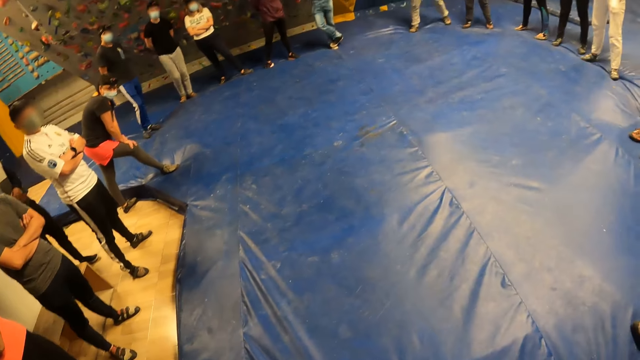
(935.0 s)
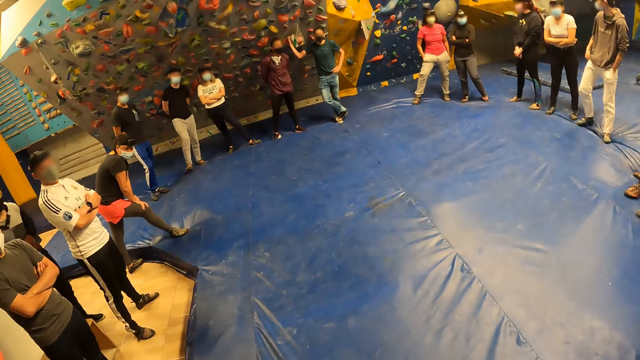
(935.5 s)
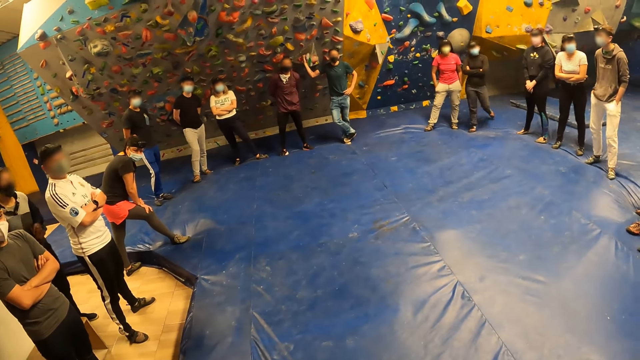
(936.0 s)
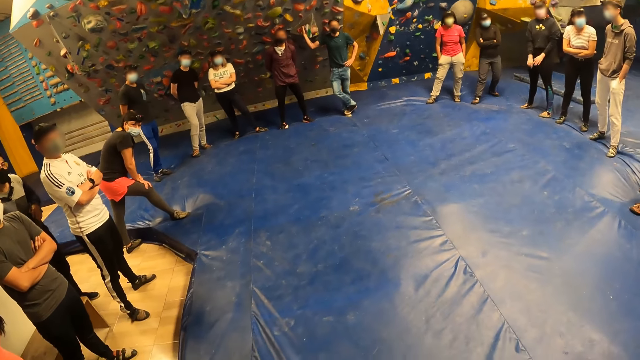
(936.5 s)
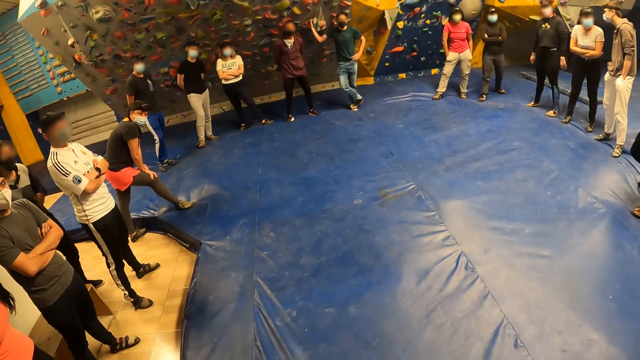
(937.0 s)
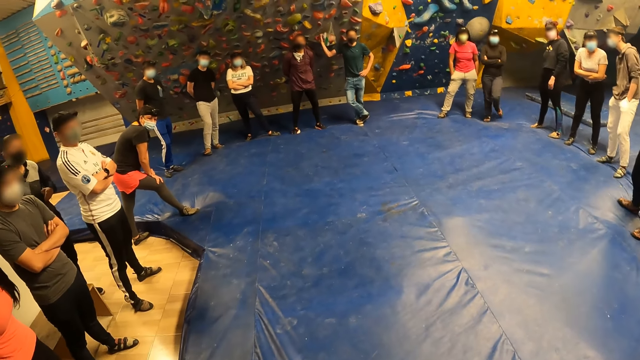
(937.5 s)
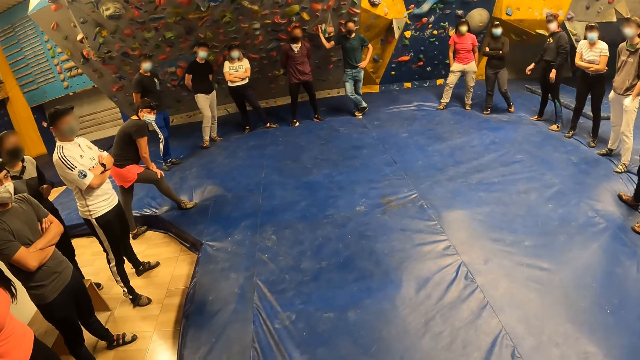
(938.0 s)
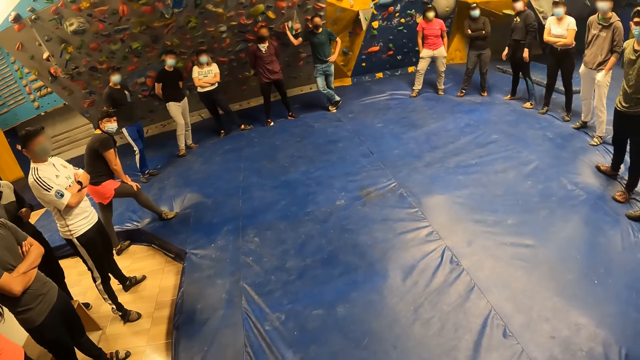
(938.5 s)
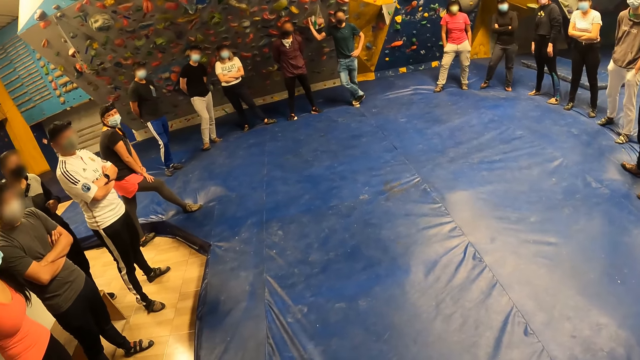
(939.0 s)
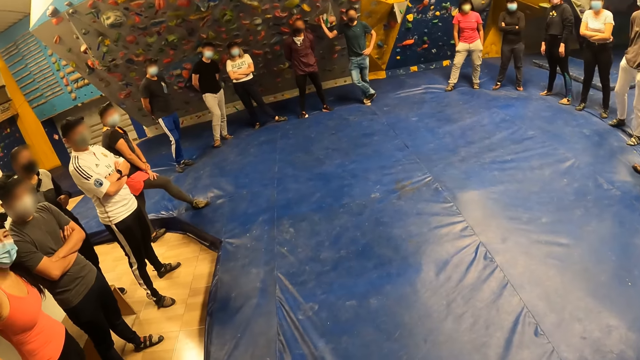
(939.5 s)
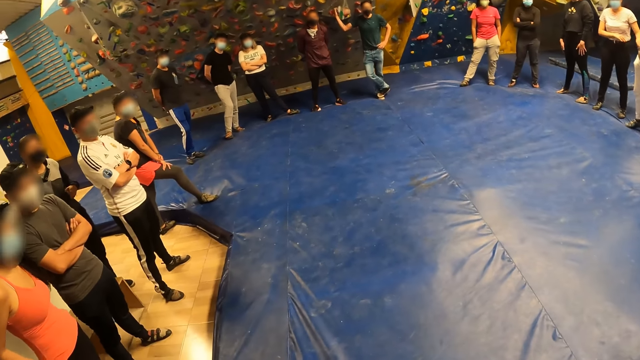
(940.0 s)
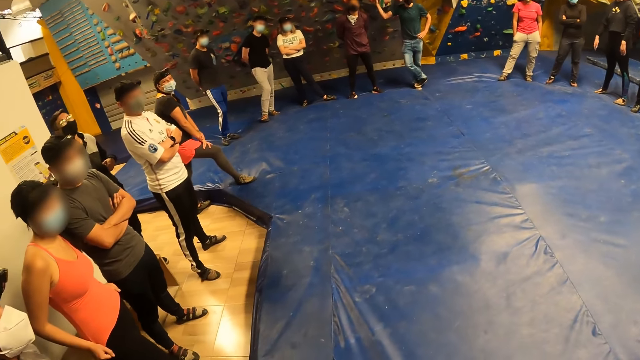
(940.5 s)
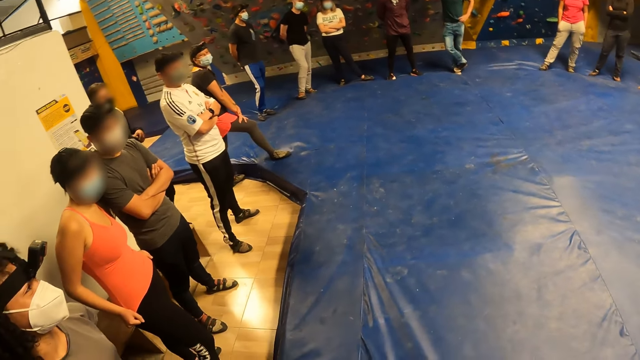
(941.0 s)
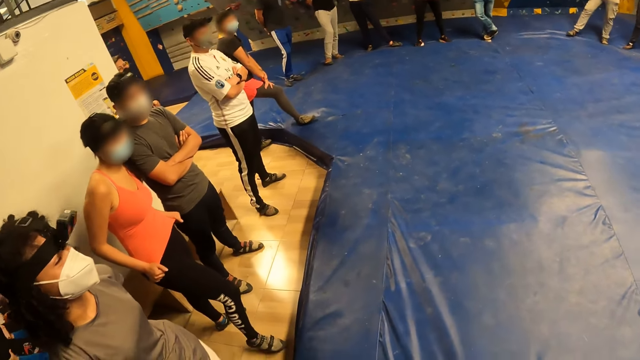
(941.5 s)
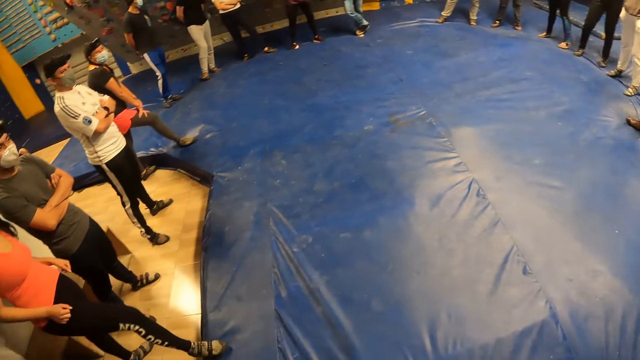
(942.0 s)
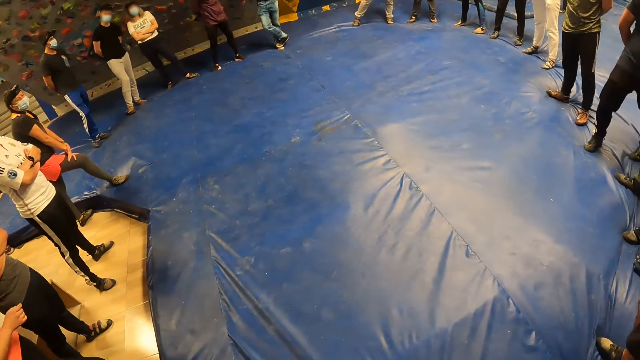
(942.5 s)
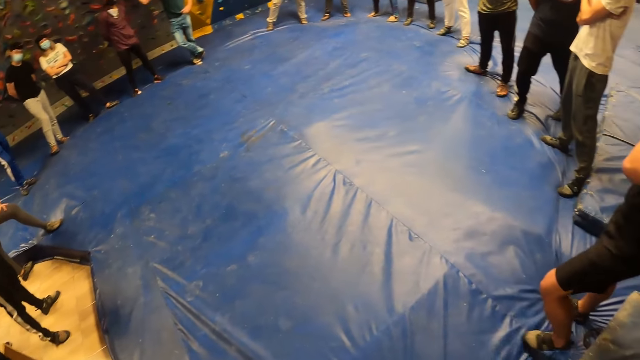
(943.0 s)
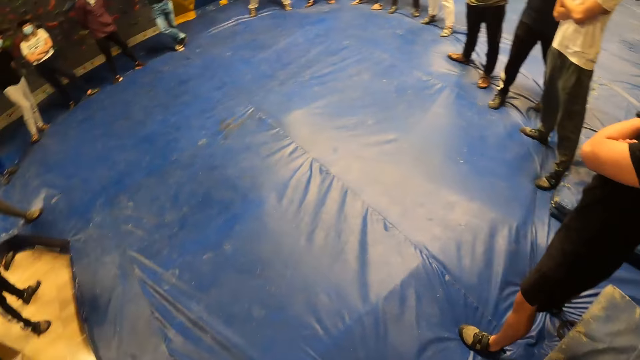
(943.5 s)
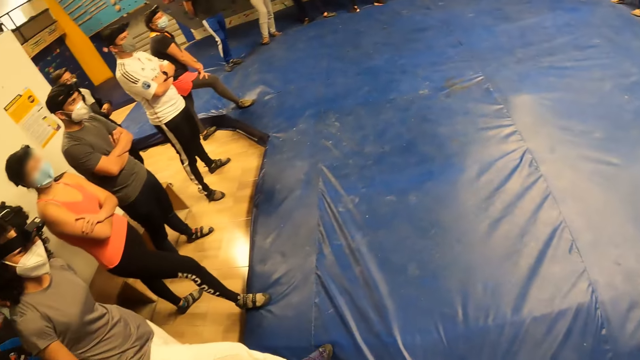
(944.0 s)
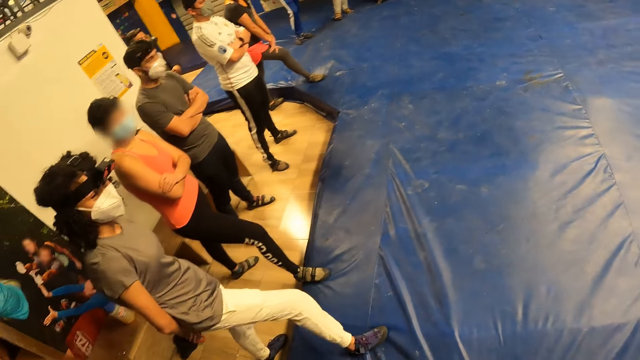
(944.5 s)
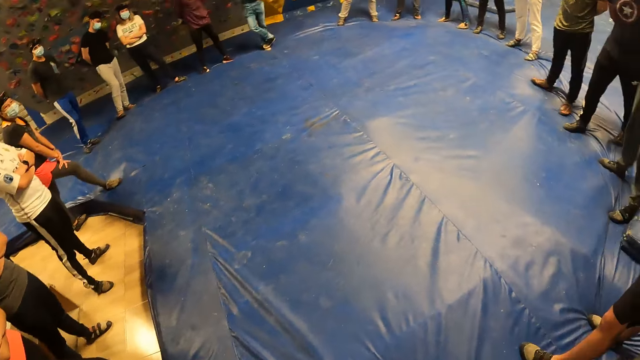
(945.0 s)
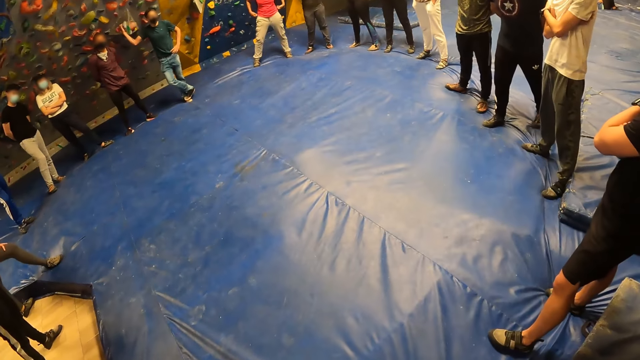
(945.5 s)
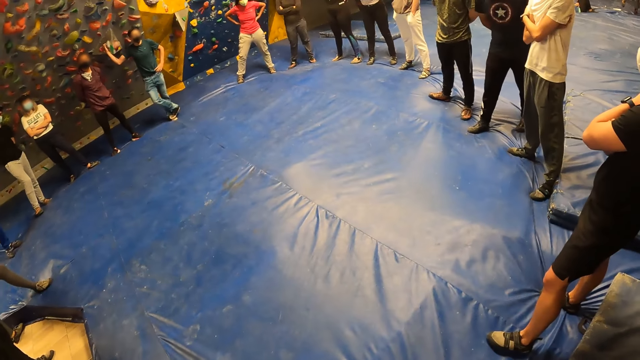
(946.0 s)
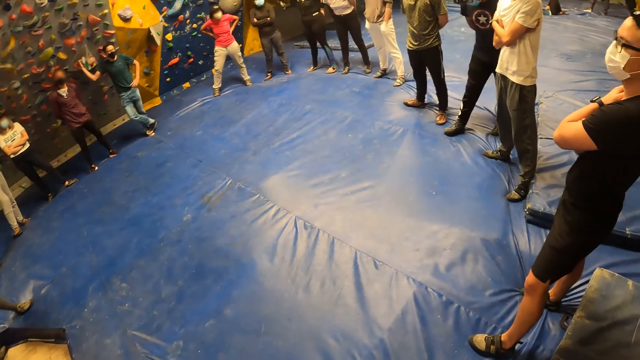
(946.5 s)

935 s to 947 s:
A man holds the game board. The camera wearer looks around. They do something.

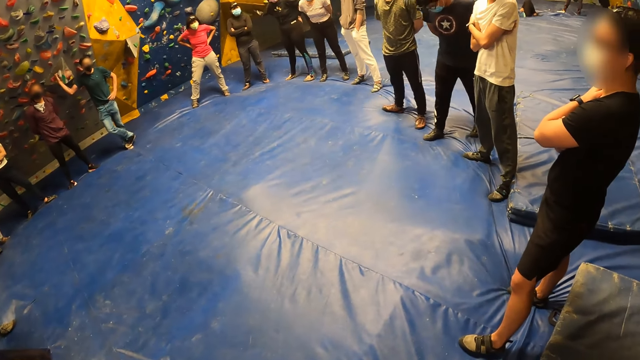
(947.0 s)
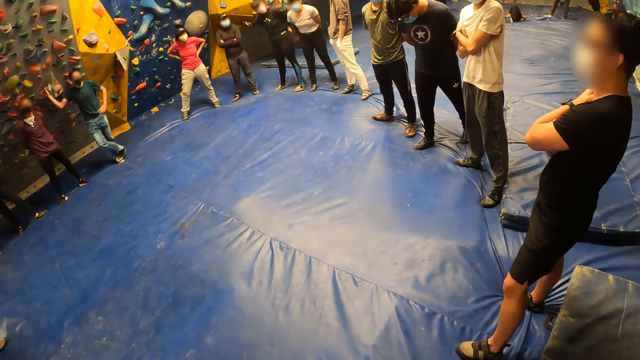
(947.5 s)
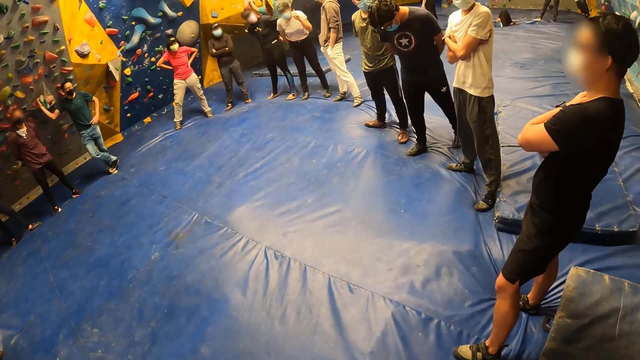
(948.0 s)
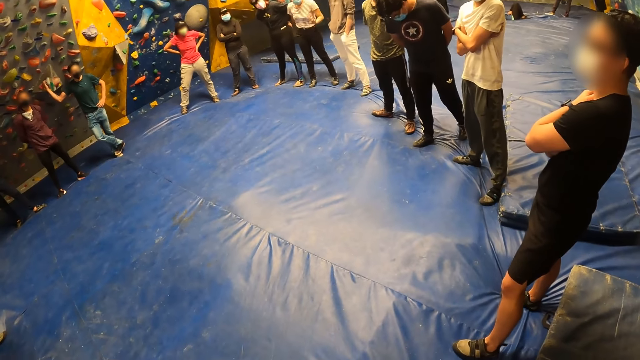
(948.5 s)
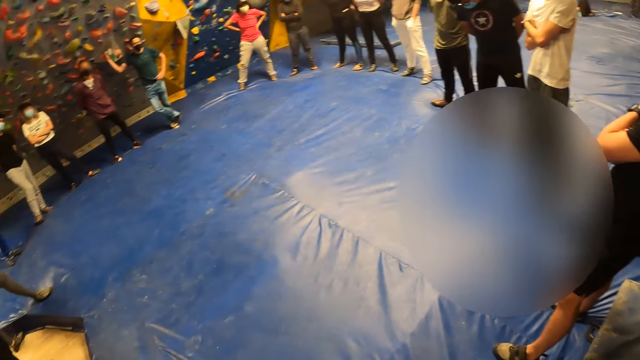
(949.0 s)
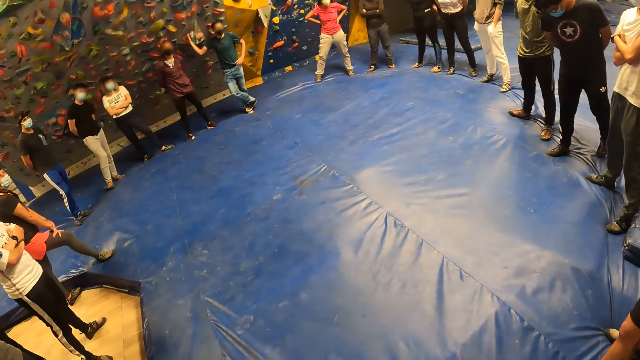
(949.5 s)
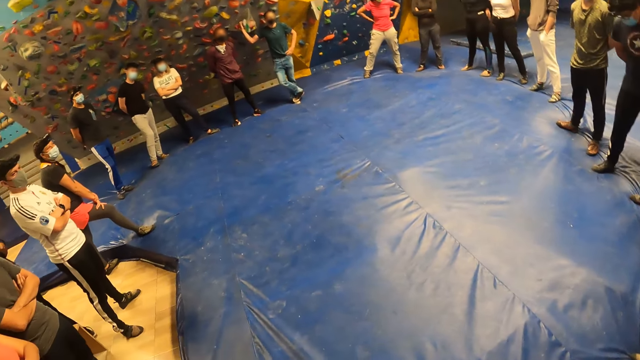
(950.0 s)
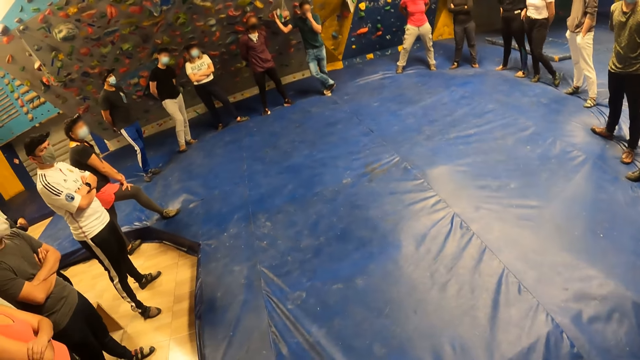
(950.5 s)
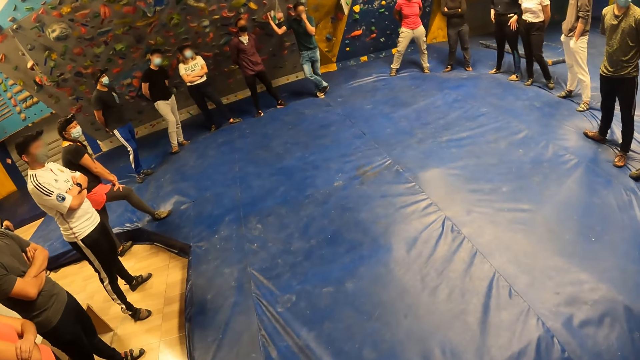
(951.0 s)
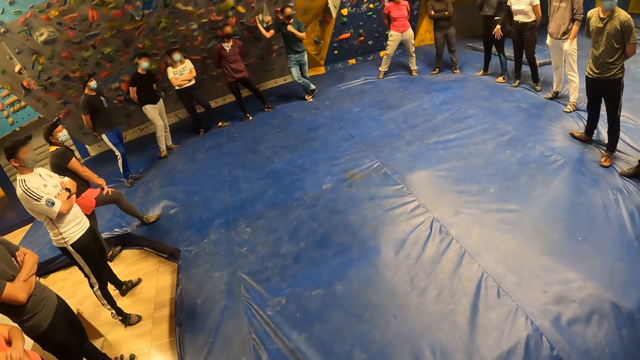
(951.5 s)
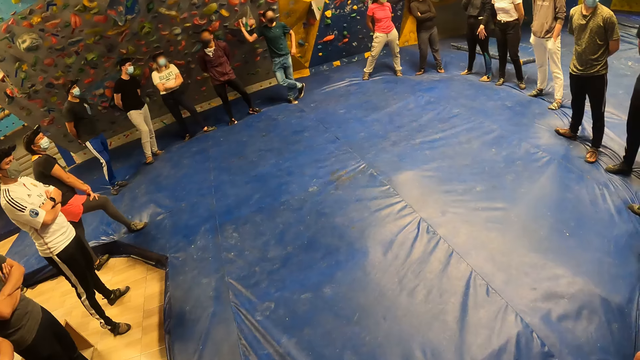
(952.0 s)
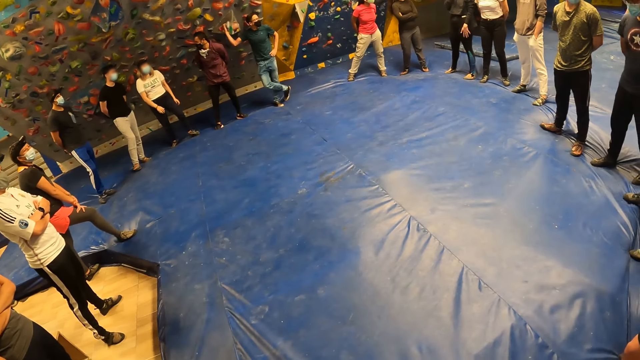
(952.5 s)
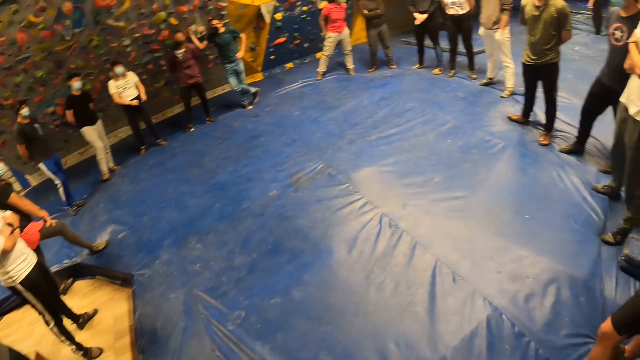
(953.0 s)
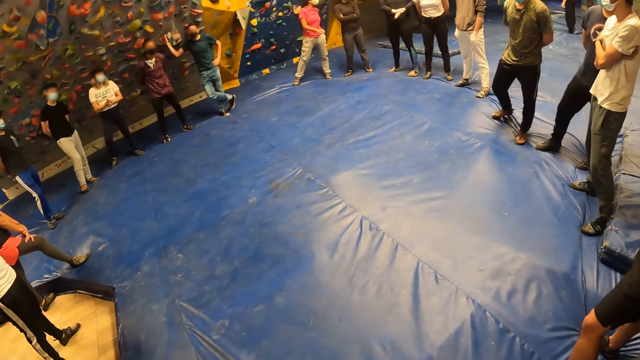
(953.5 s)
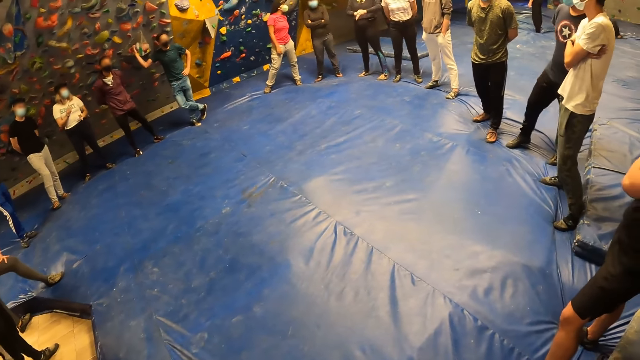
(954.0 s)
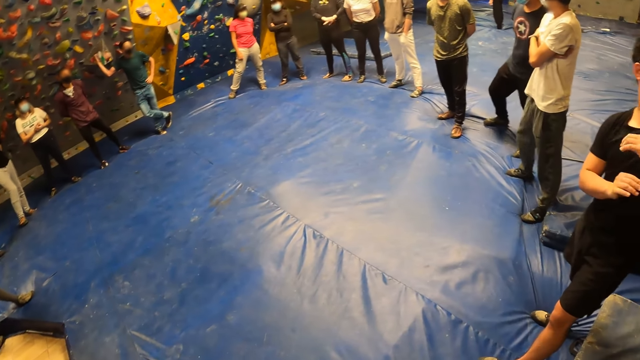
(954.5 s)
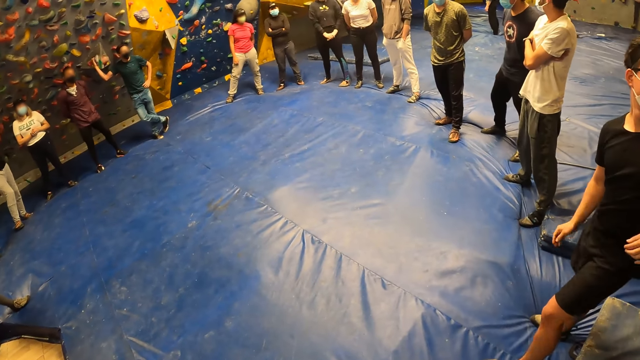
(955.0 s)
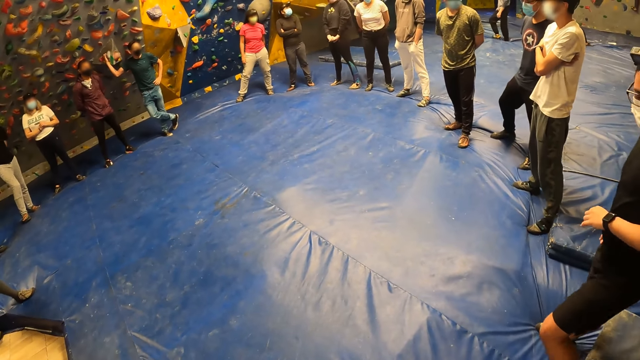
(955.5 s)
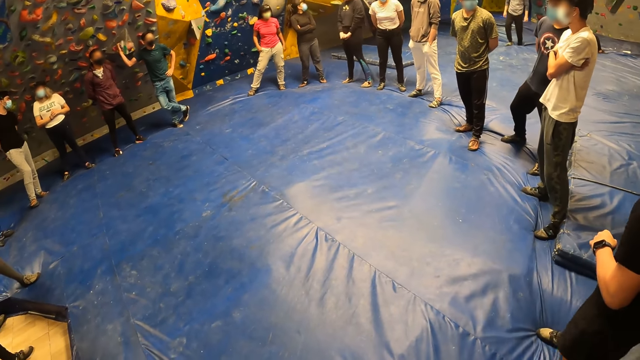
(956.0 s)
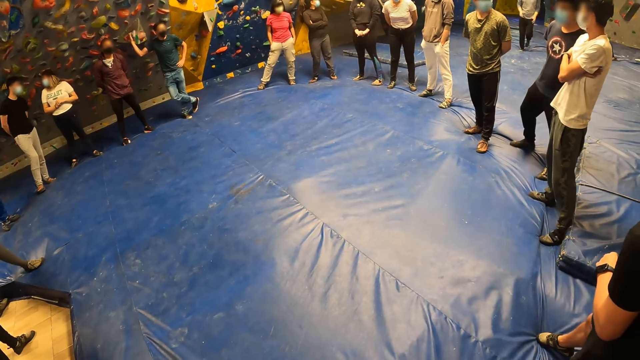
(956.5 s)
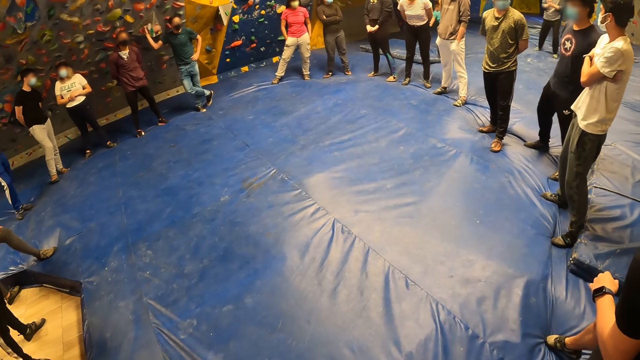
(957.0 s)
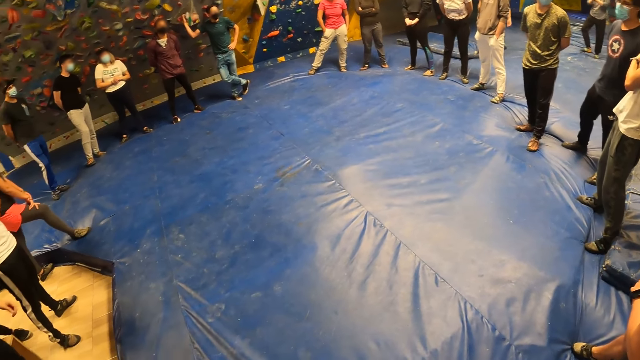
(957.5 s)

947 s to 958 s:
A man is looking. The man turns around.
